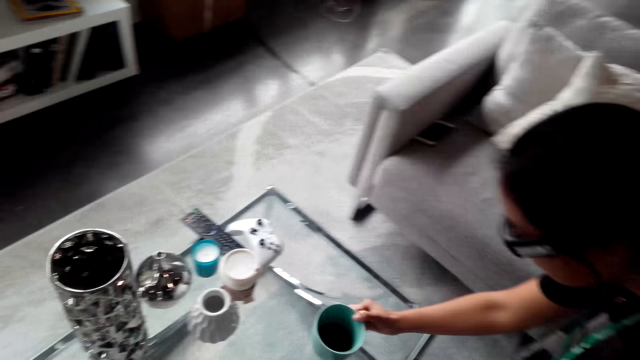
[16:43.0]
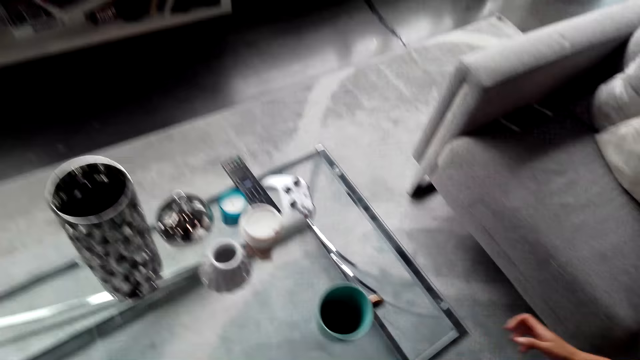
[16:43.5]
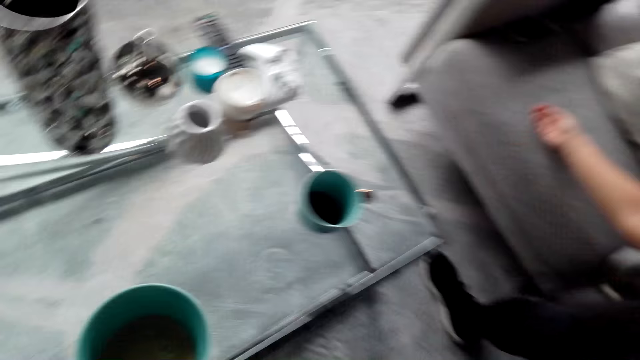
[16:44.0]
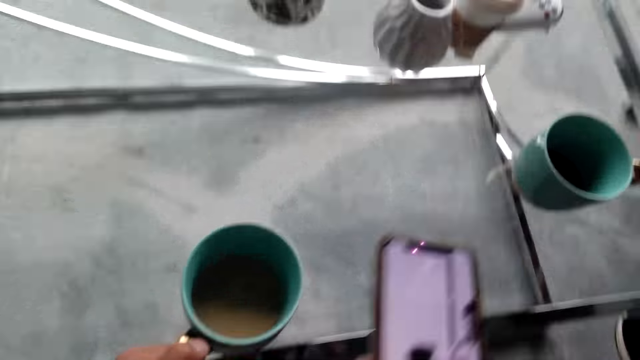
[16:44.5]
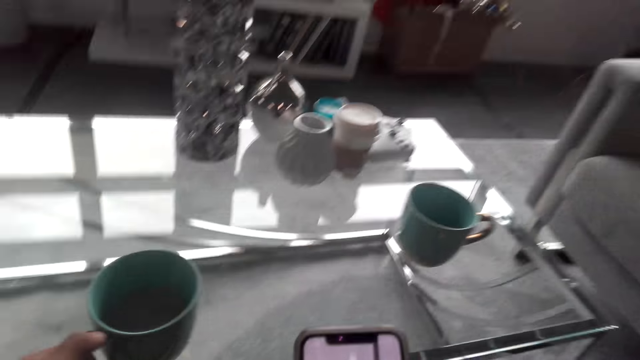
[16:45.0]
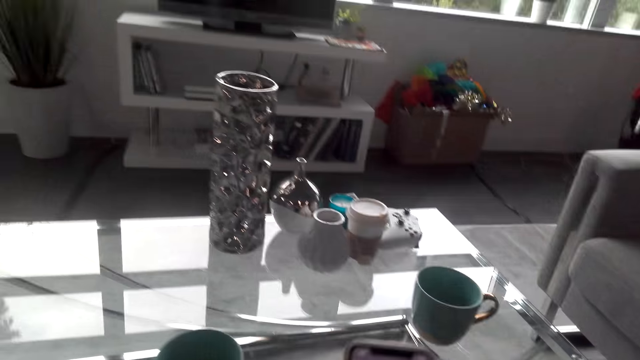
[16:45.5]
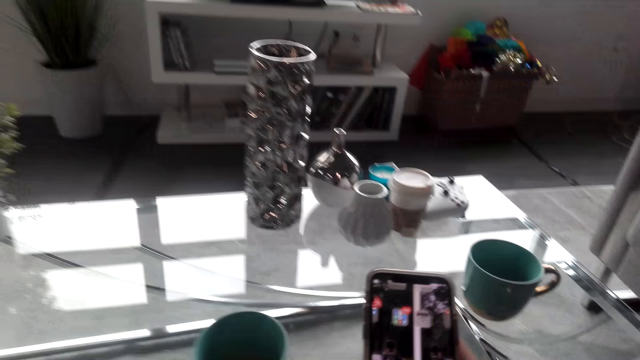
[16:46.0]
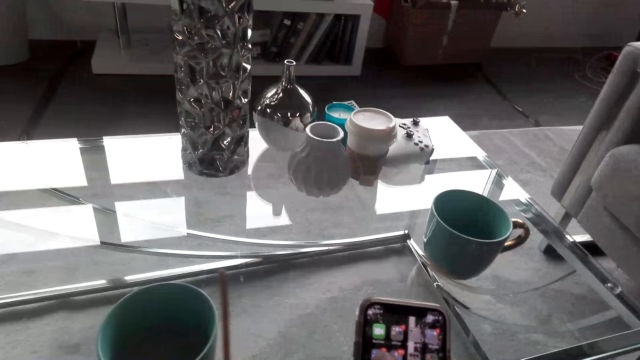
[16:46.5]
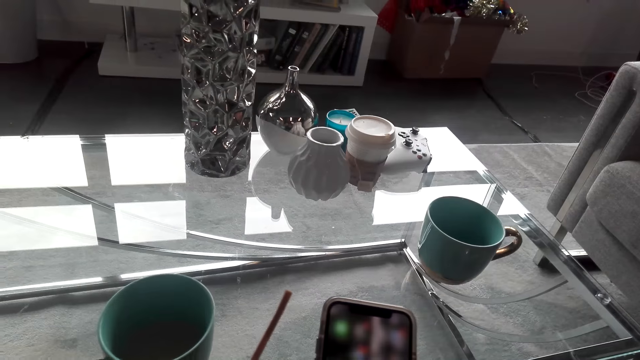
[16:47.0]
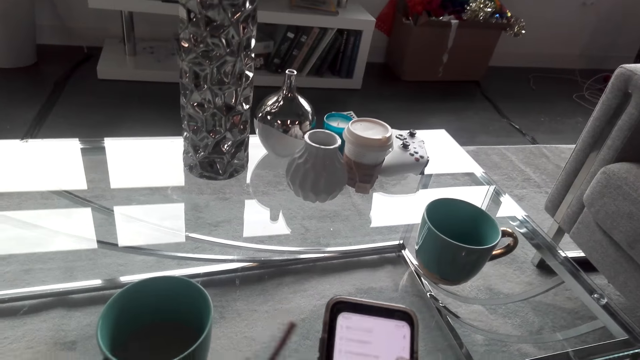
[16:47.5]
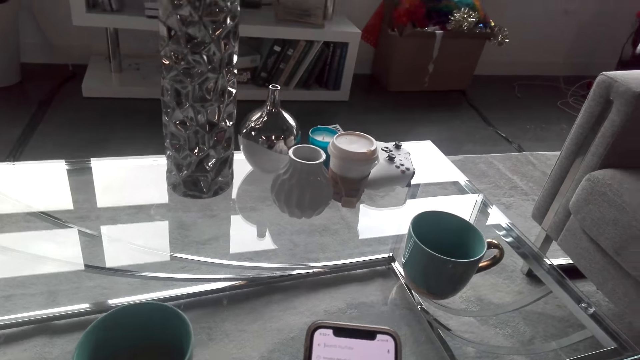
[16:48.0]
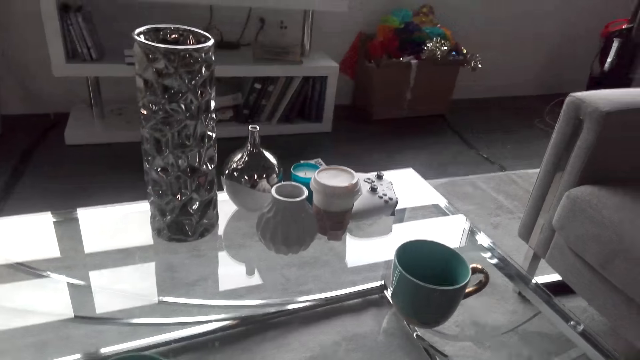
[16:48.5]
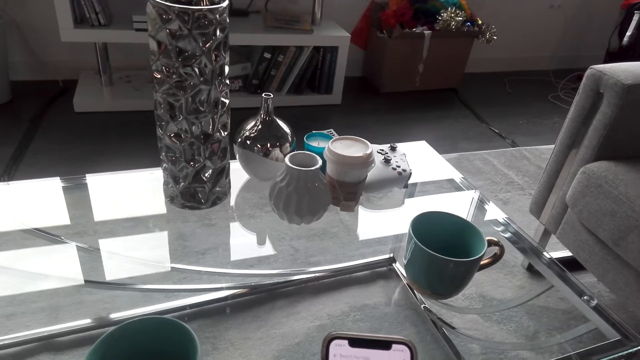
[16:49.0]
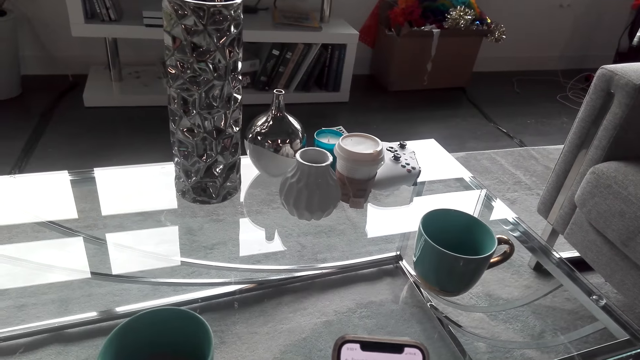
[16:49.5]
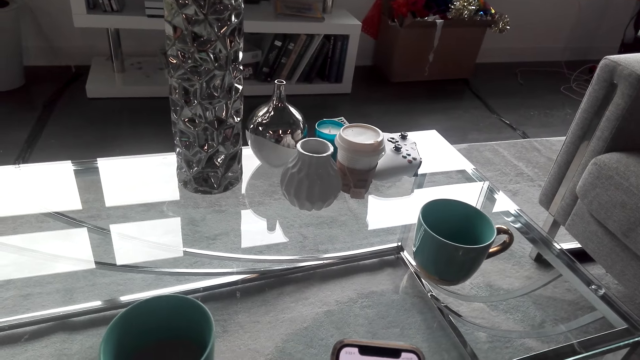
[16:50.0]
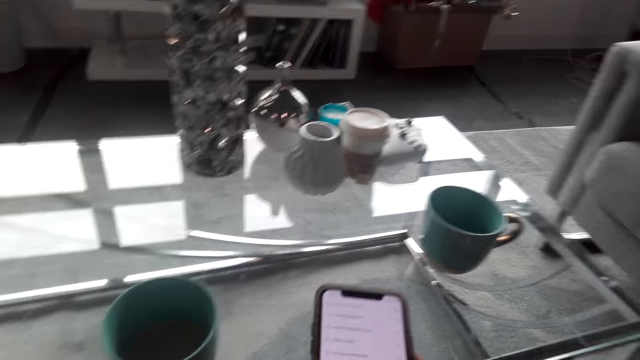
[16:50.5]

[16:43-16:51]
A lady sits down and puts a cup on the table. The camera wearer moves a mug. They use a phone.

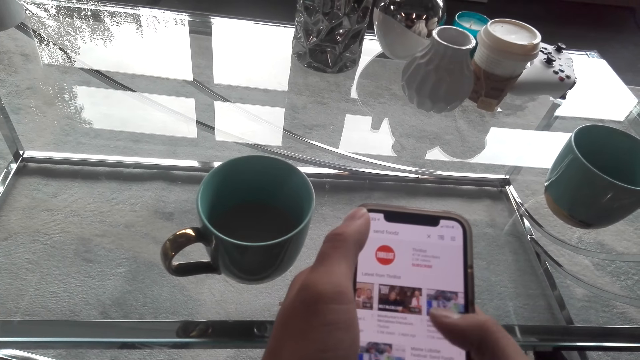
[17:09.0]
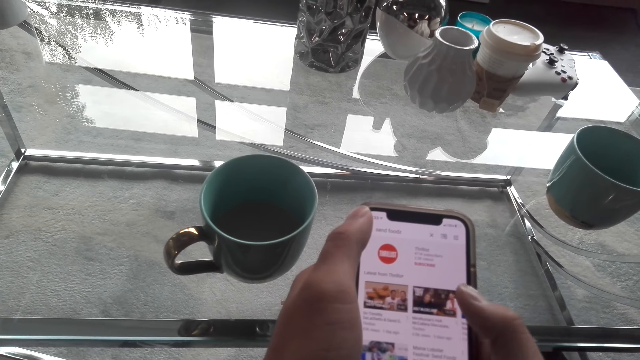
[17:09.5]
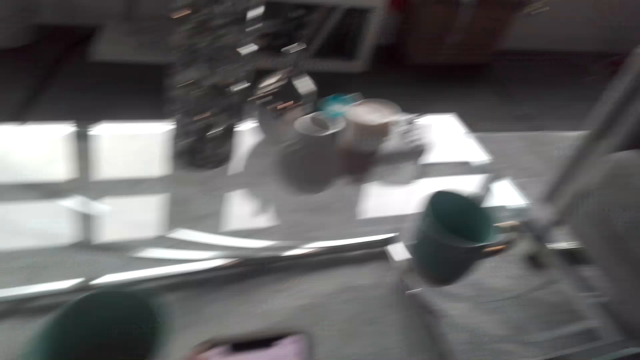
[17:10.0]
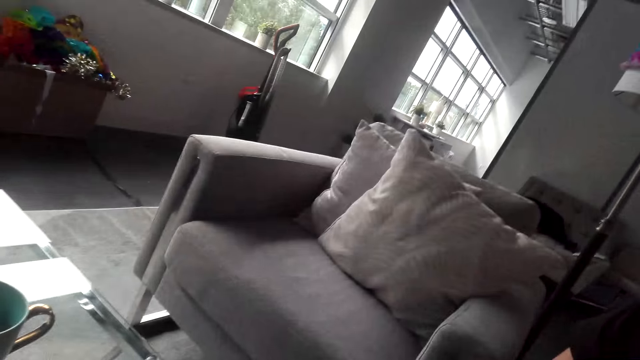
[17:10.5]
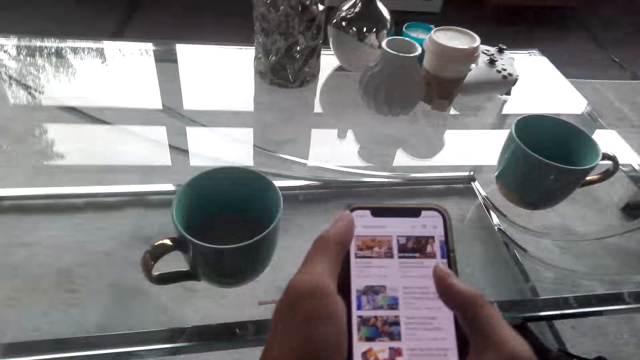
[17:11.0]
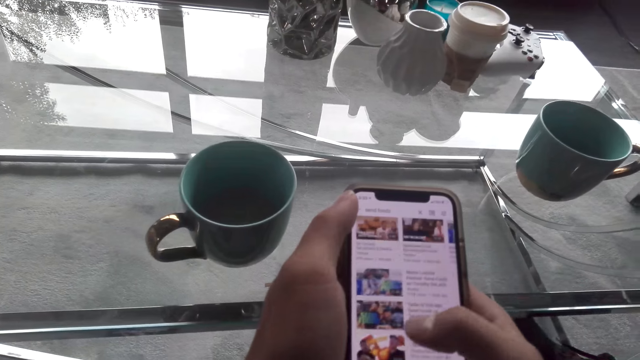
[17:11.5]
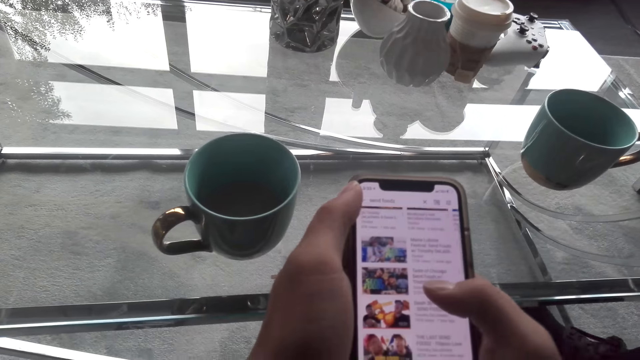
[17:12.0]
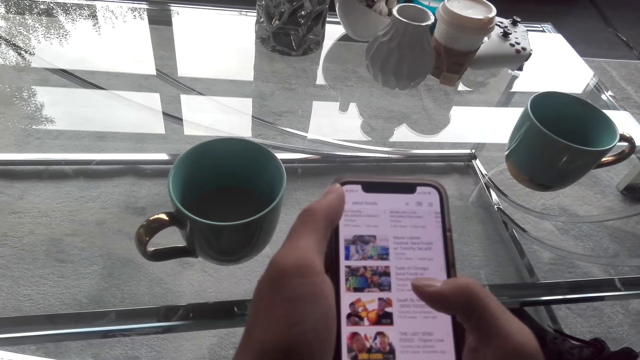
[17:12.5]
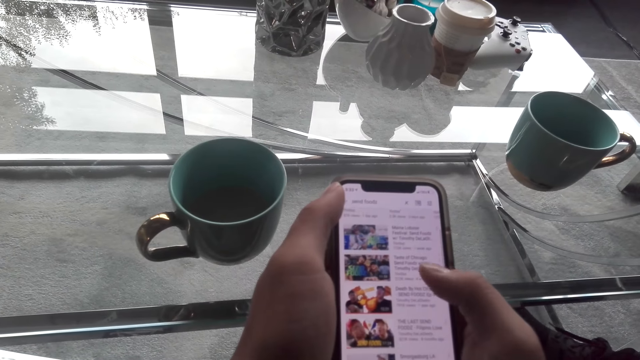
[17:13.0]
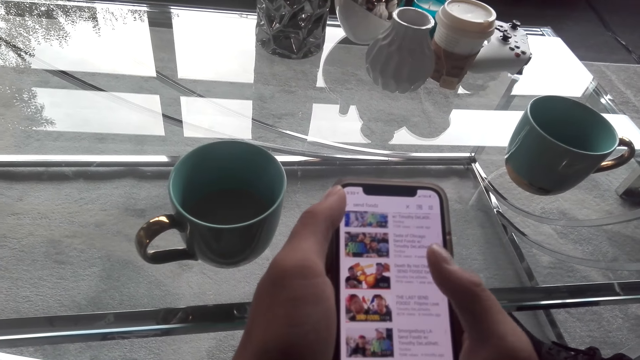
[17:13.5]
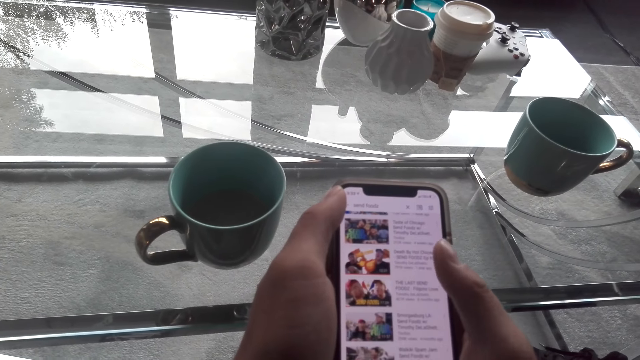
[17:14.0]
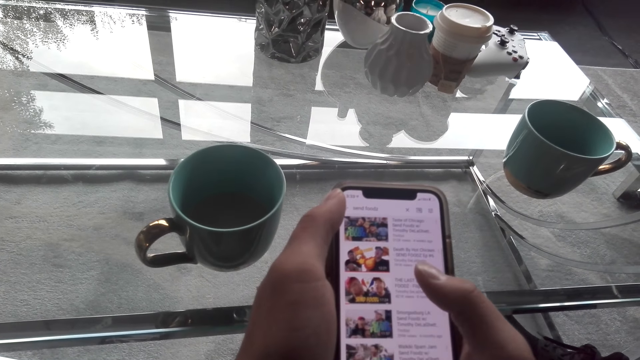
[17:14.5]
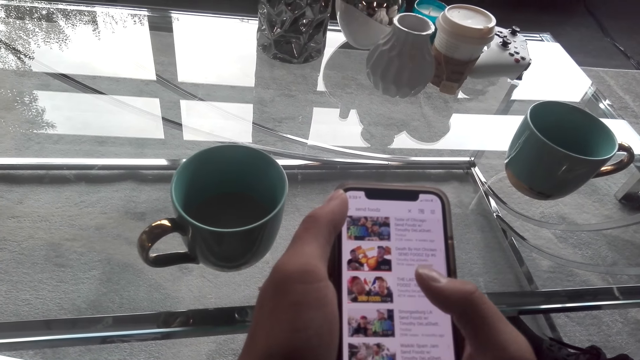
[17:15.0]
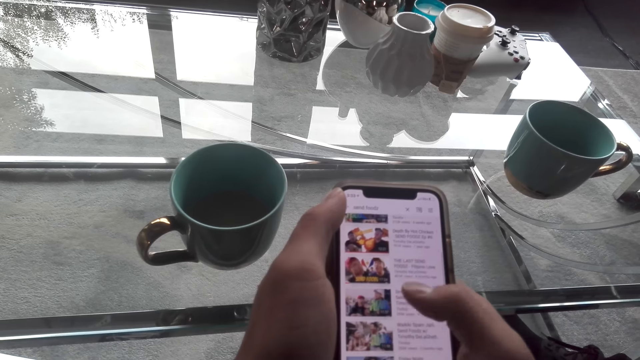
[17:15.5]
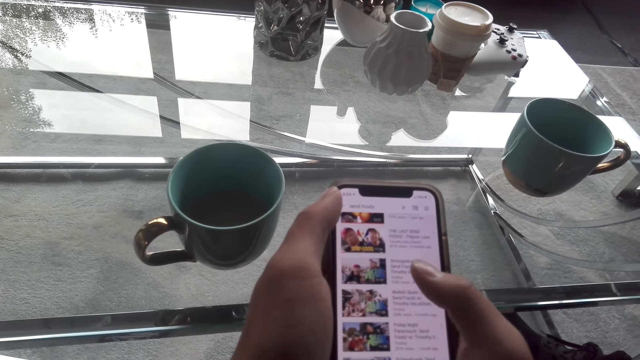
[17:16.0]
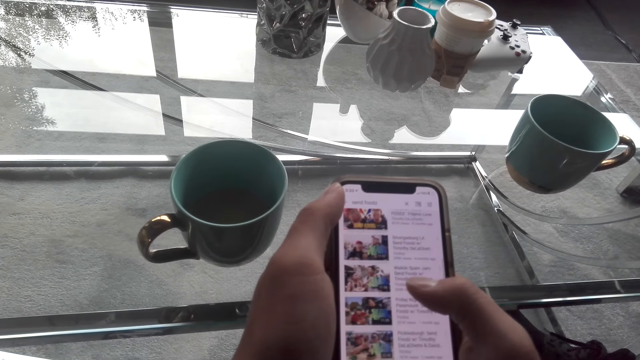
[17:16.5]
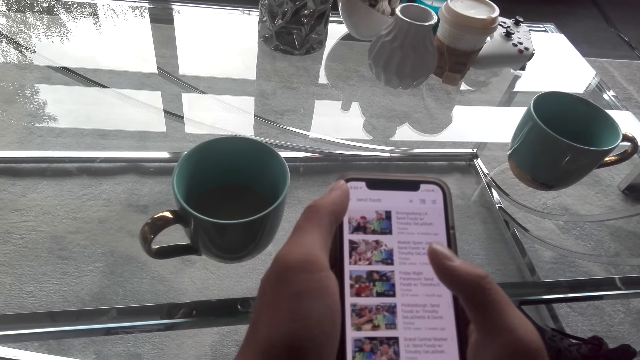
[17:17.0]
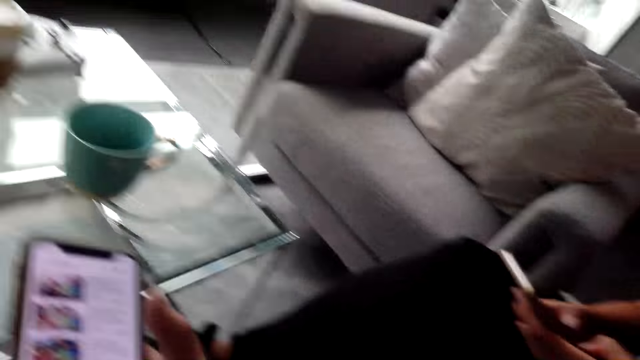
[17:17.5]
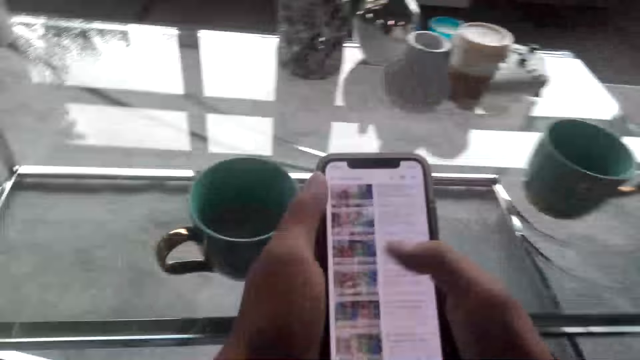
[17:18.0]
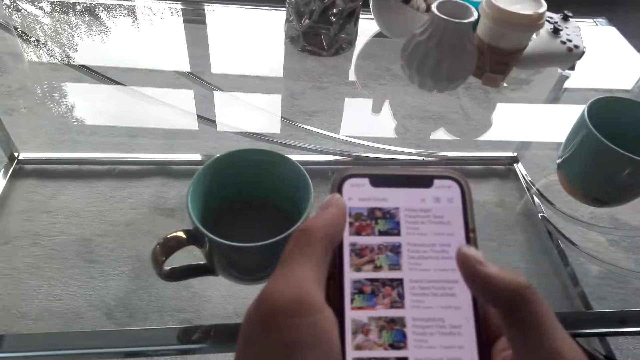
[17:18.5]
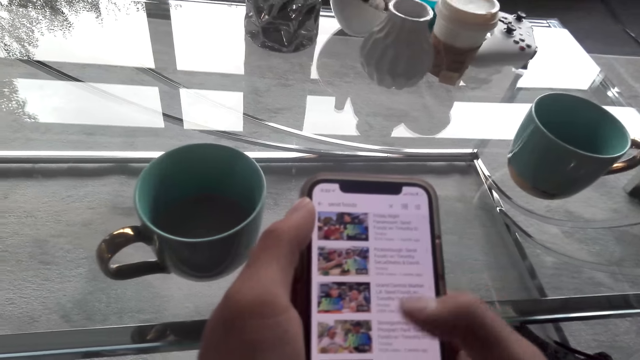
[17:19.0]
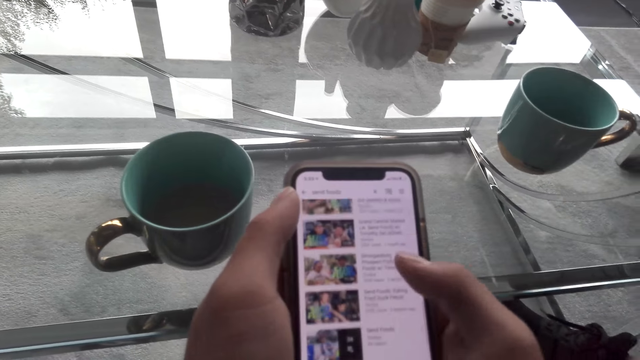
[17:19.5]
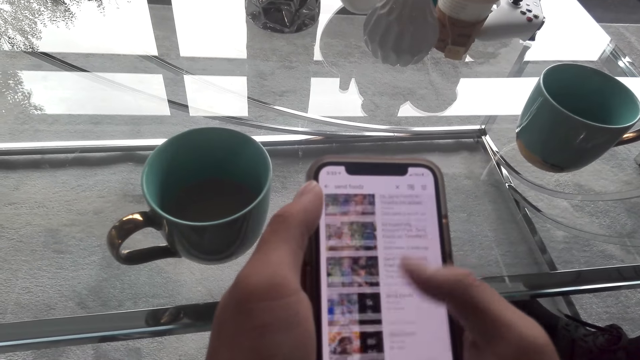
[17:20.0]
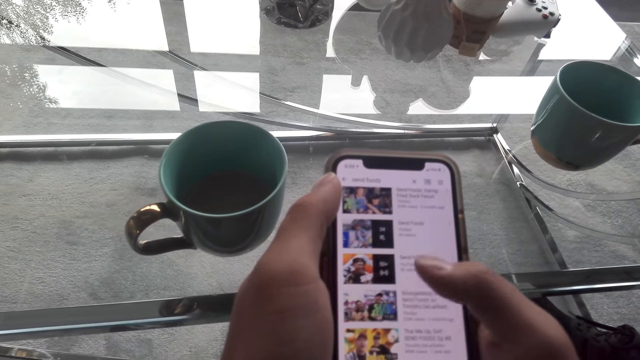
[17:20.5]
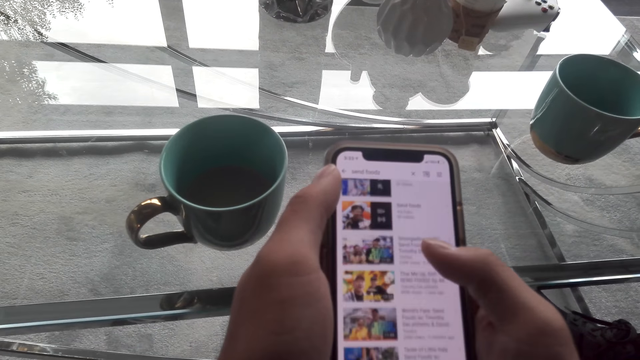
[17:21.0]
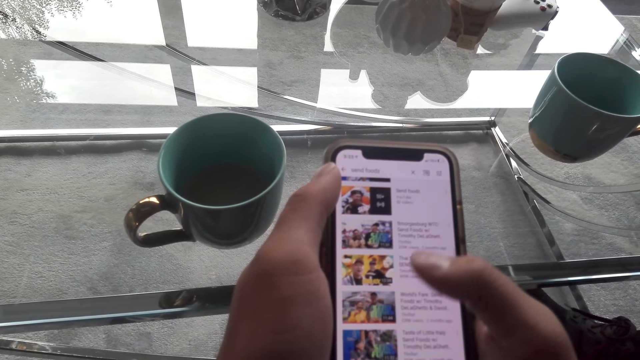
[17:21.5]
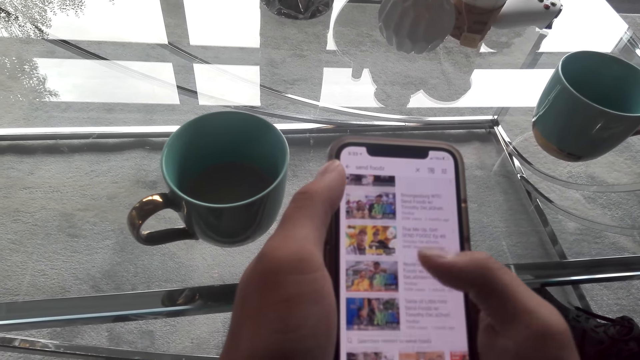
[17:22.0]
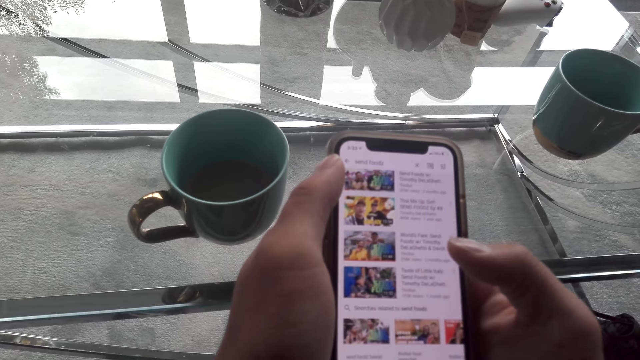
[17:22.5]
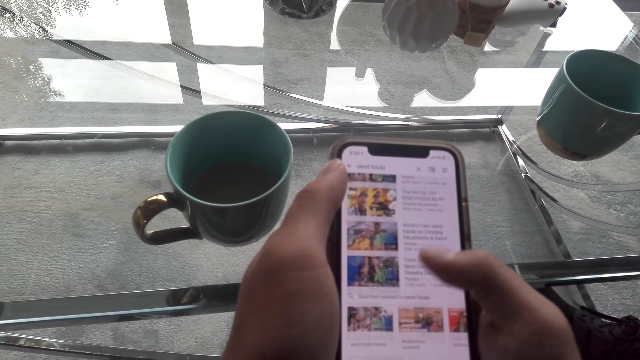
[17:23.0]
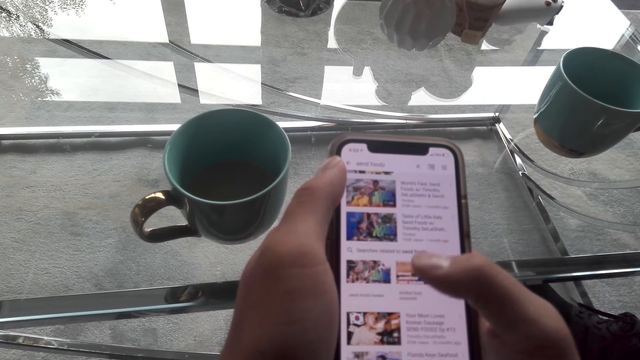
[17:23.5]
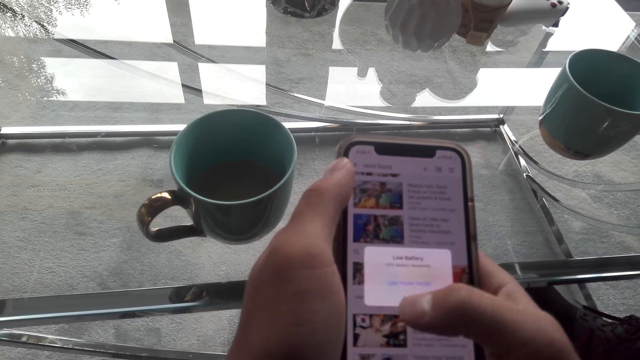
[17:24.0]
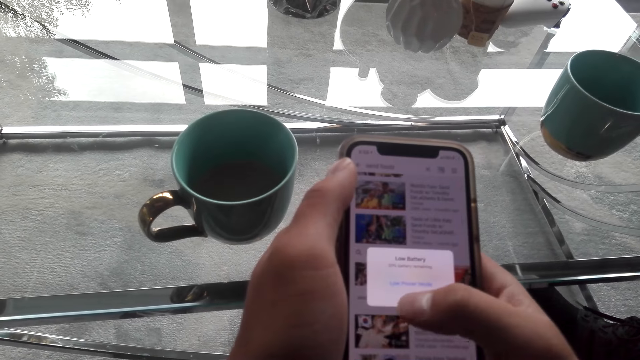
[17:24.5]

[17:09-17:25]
The camera wearer looks around. They use a phone.
